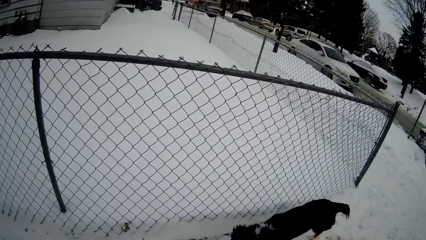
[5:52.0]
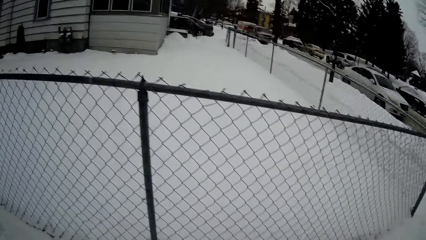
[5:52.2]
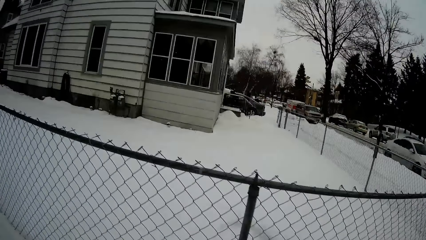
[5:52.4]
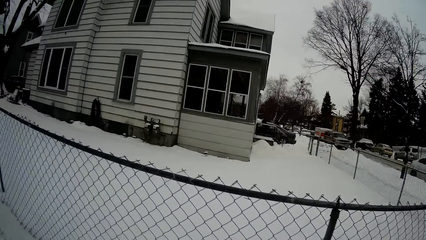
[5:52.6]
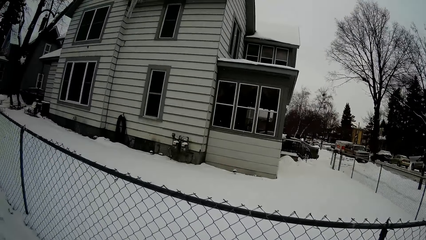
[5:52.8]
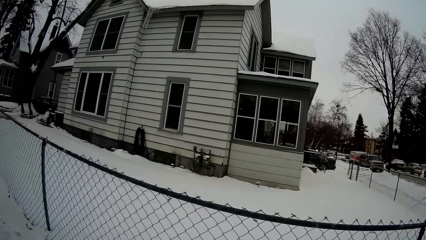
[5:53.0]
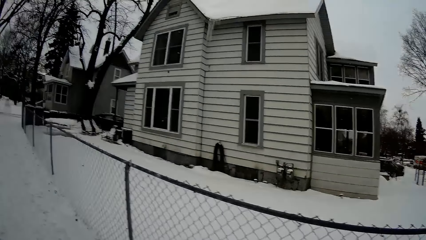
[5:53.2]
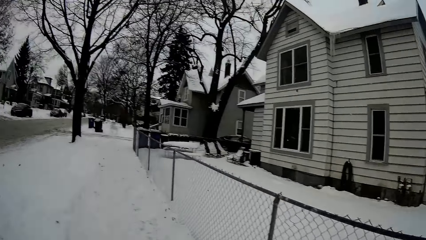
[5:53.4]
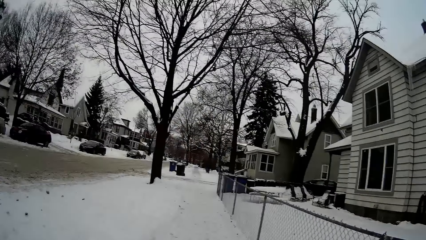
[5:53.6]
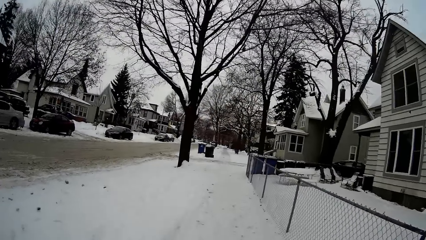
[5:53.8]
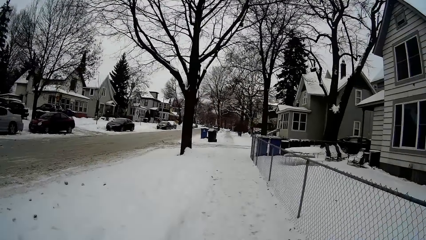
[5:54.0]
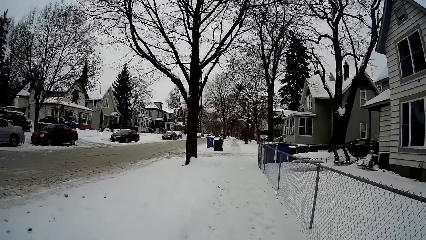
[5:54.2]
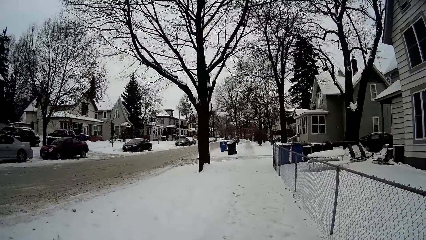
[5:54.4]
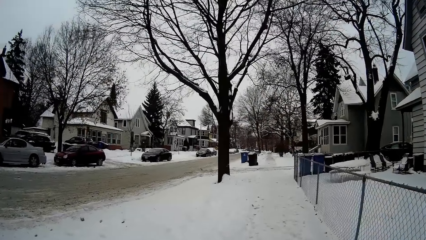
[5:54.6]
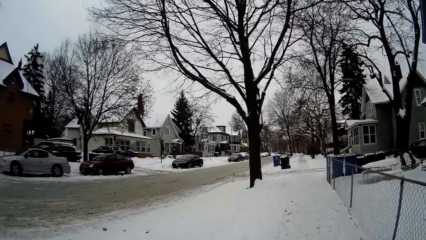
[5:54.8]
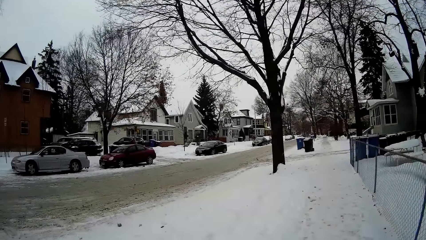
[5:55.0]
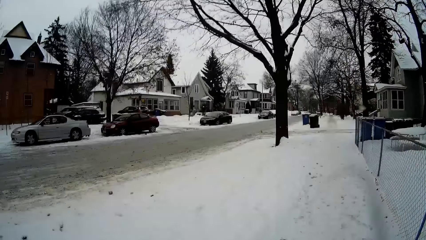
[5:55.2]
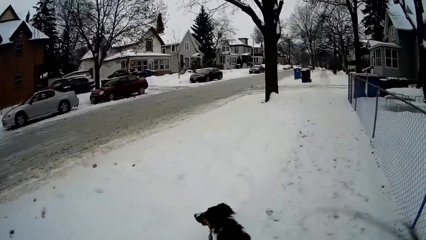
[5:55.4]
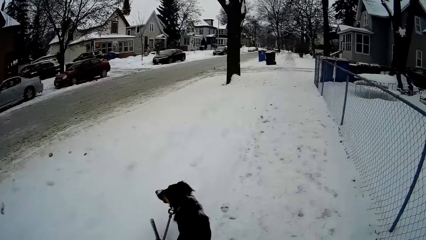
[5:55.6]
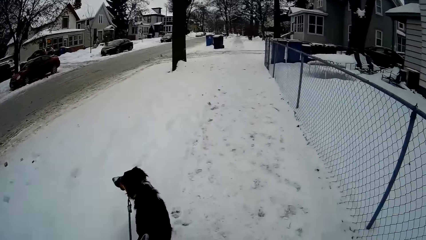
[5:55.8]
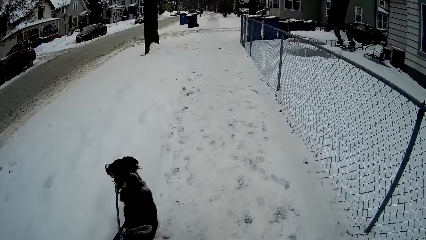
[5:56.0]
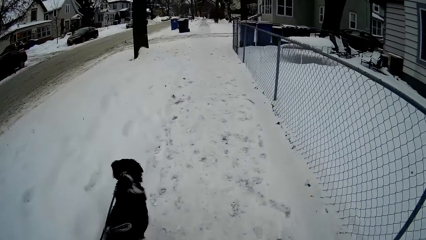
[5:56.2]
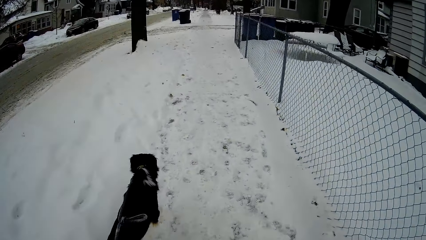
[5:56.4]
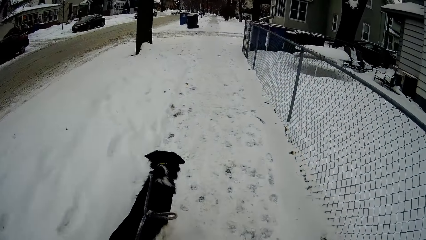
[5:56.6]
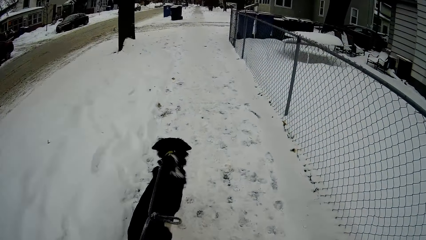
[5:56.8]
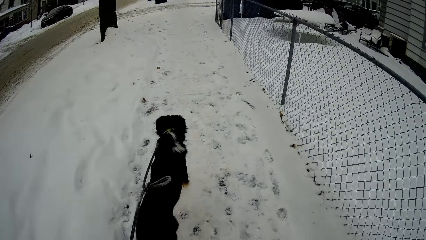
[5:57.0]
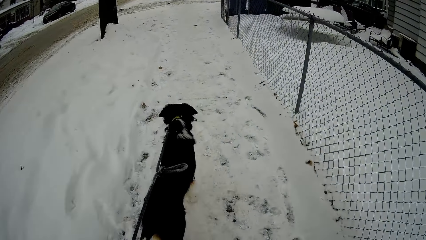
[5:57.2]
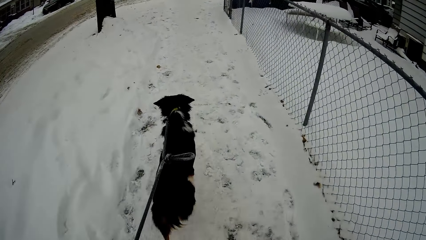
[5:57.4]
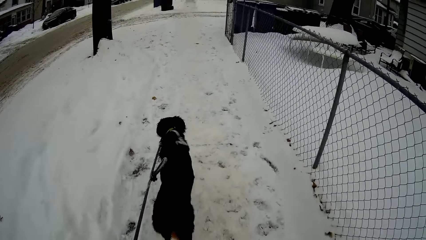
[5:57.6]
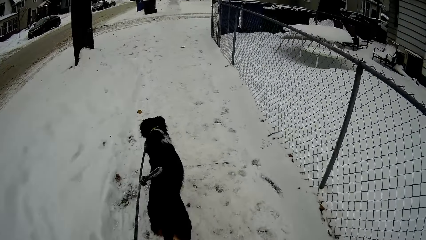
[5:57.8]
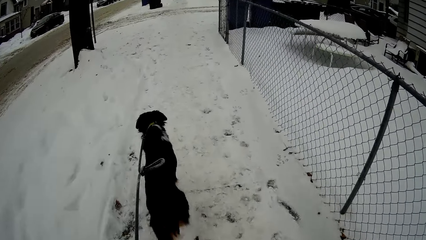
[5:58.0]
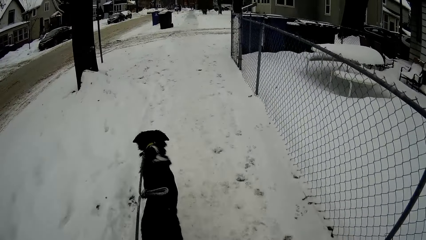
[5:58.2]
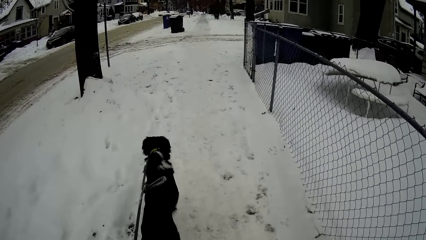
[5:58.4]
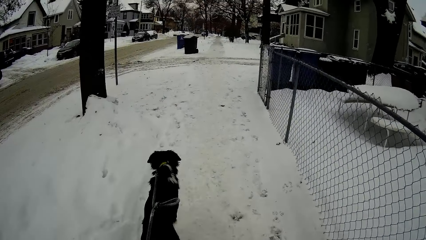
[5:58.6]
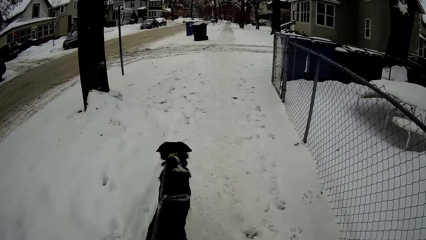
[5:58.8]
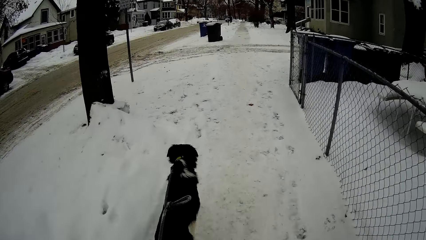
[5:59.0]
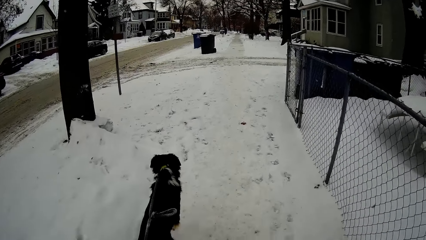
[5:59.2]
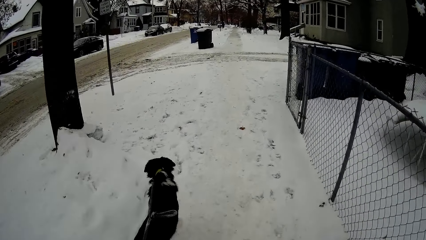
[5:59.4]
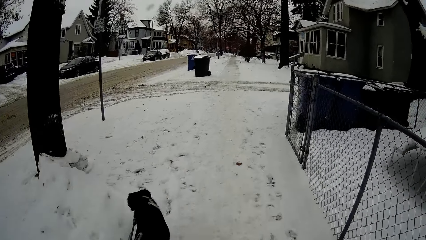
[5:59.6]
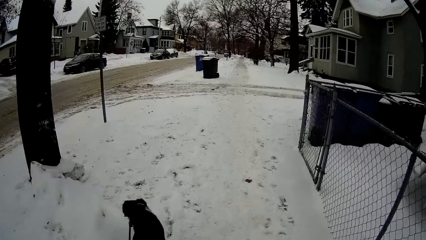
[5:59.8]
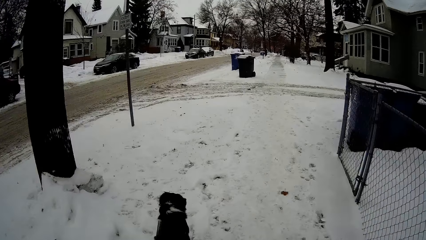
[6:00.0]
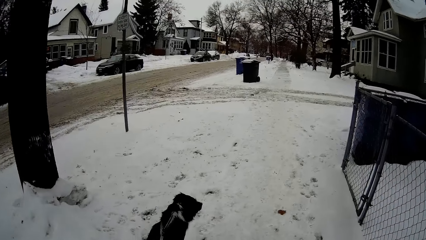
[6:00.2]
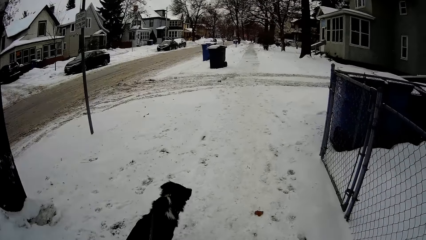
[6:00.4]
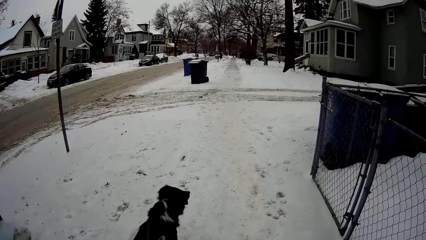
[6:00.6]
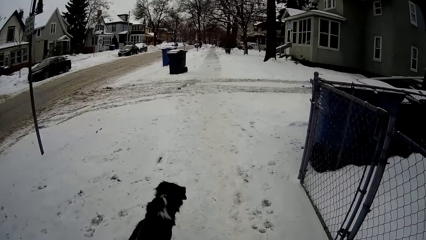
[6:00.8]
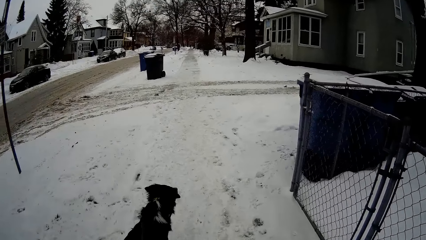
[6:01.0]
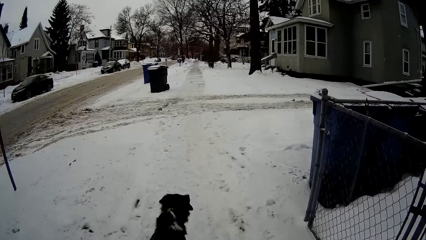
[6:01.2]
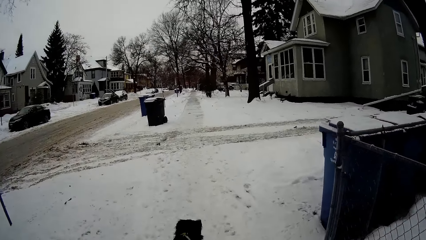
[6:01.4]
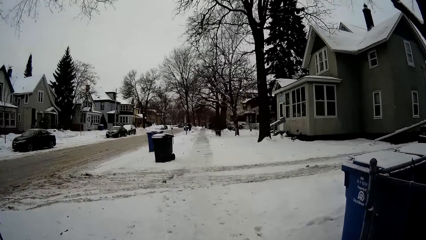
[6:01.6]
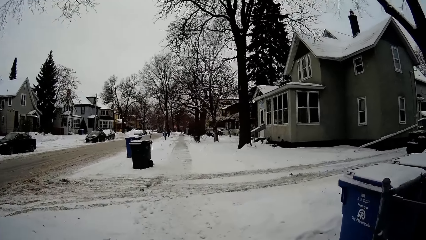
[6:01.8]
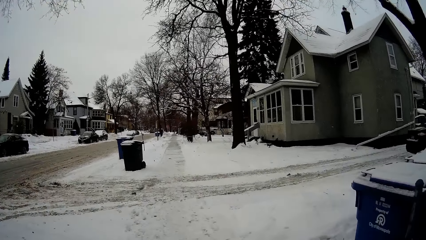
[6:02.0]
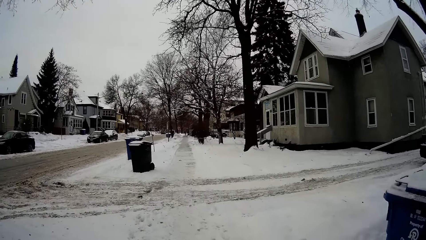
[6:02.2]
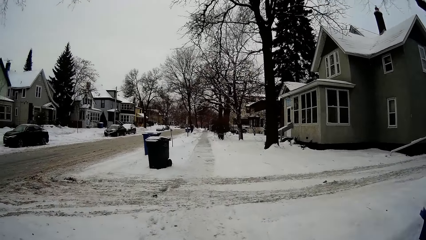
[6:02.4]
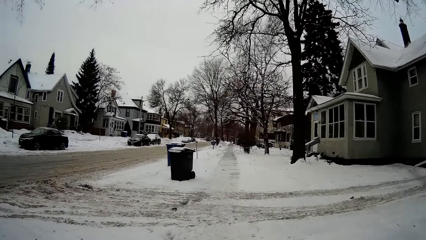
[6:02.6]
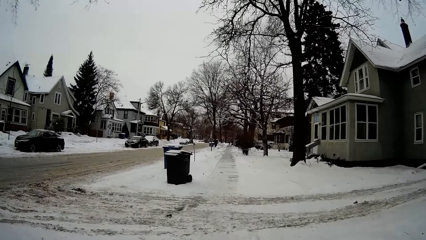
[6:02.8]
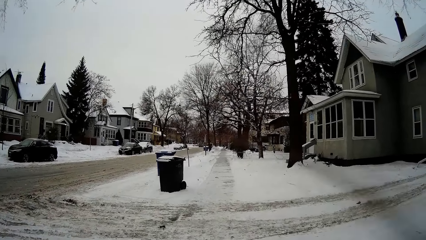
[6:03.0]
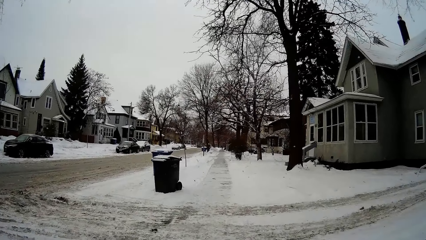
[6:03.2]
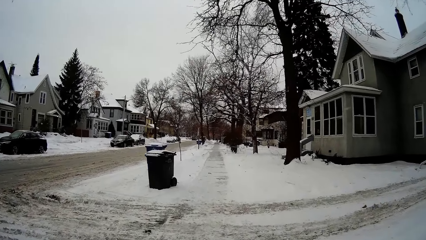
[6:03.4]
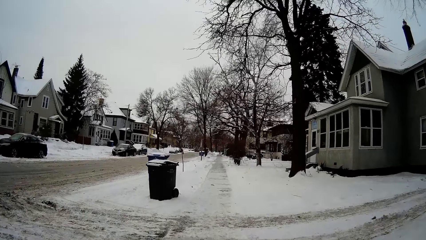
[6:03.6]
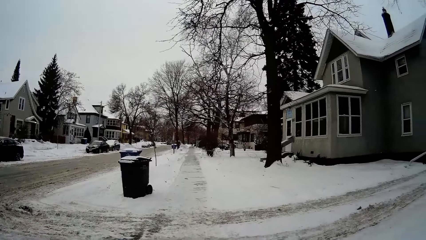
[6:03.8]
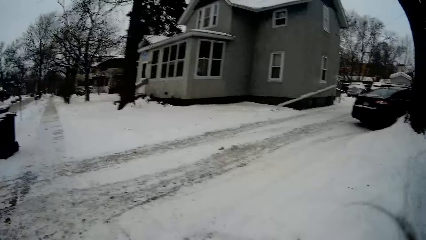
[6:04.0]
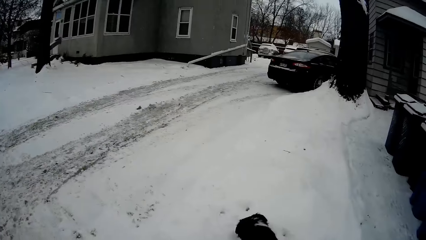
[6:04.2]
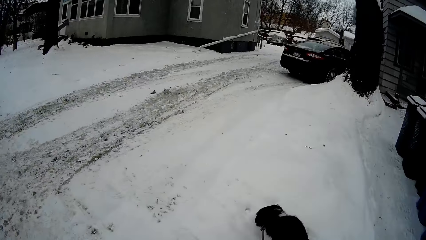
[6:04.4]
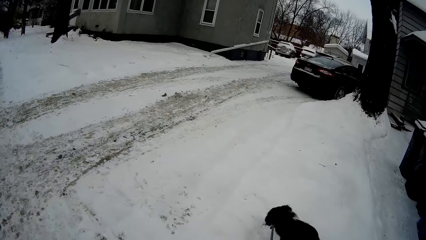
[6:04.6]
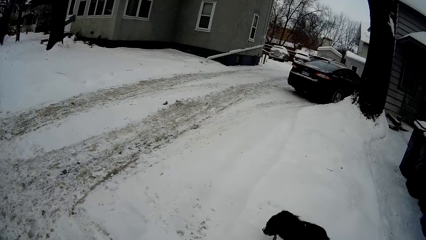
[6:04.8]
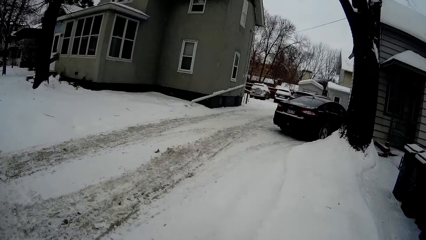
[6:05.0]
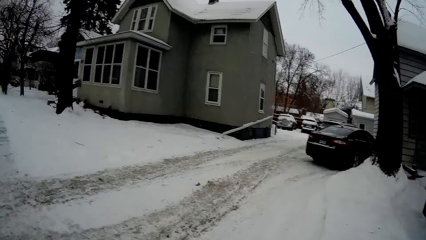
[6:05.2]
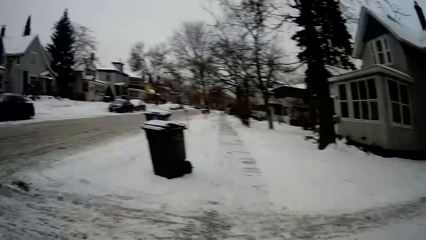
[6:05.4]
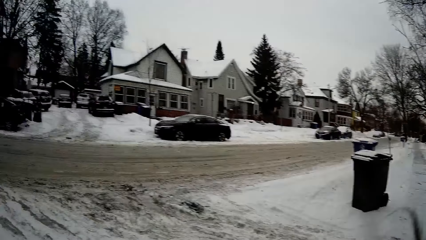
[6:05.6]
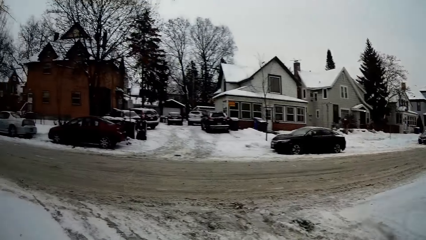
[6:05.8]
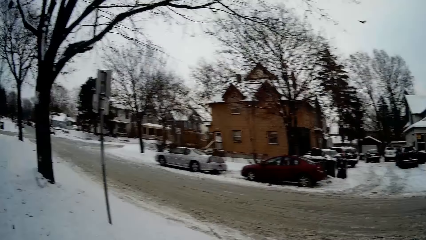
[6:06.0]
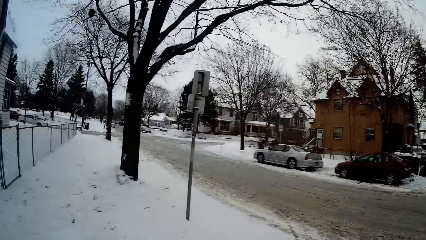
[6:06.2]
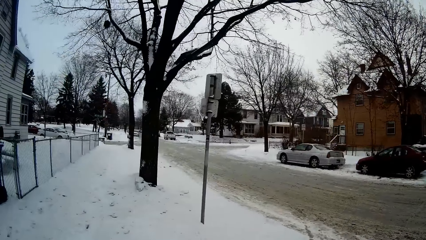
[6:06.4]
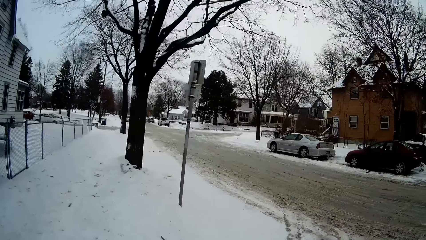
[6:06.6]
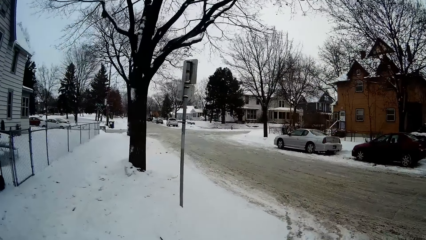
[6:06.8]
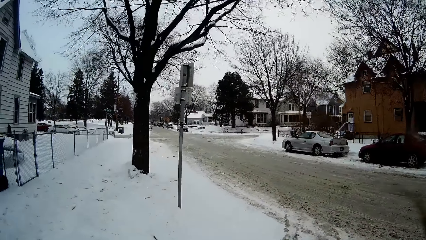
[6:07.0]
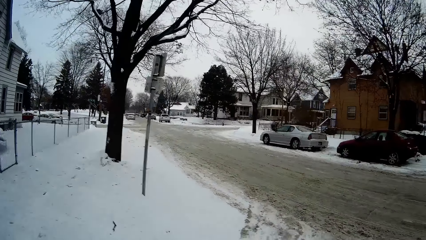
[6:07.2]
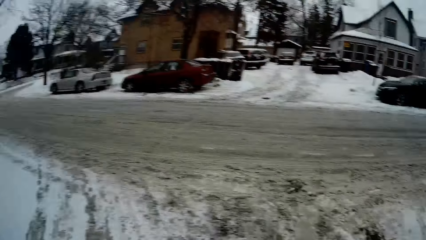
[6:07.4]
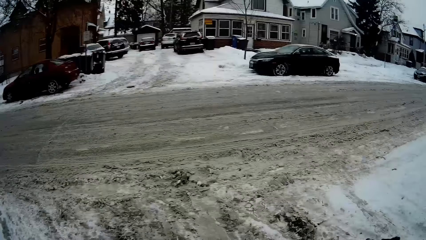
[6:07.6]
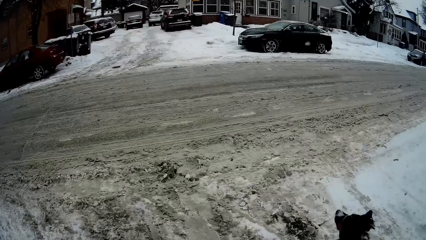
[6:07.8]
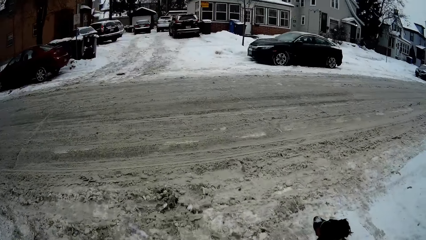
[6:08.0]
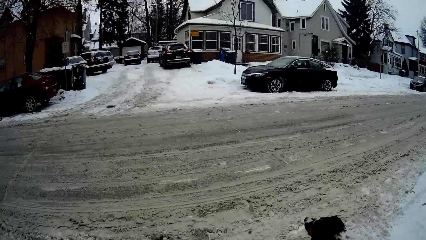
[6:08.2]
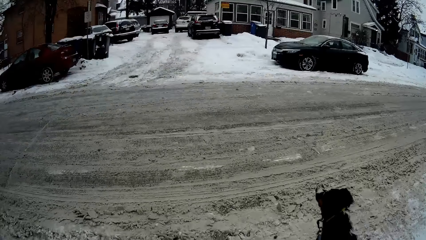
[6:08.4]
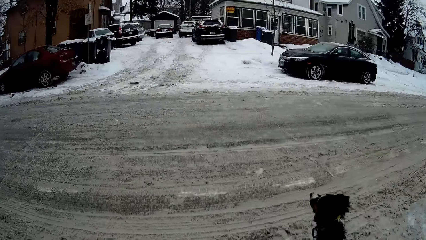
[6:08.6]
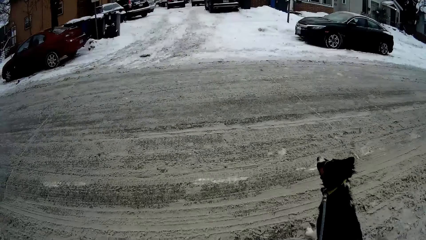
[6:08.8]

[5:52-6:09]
The camera wearer looks at the building. They look at the dog. They cross the road. They look at the car.
